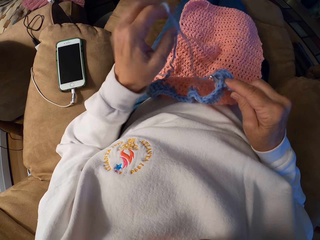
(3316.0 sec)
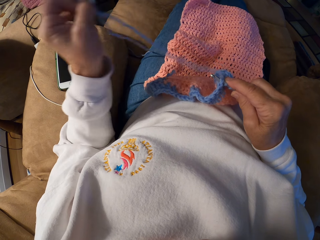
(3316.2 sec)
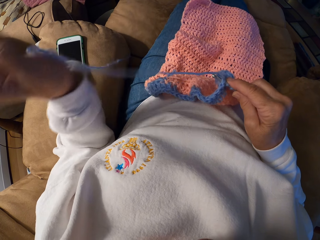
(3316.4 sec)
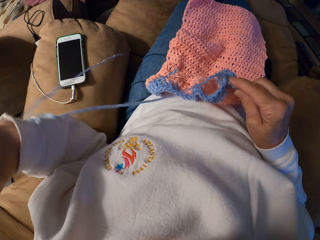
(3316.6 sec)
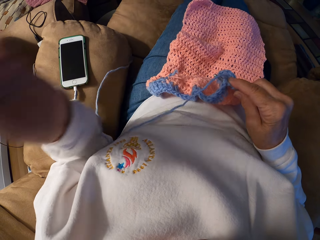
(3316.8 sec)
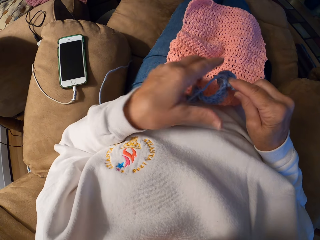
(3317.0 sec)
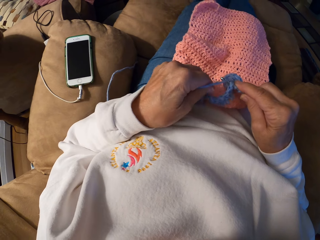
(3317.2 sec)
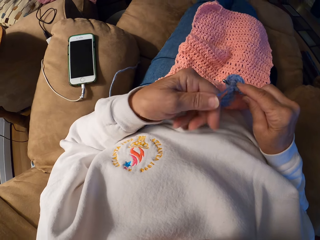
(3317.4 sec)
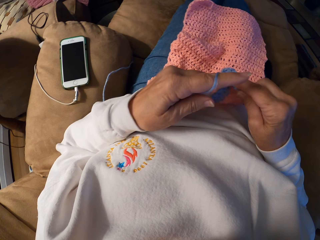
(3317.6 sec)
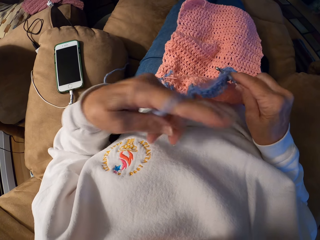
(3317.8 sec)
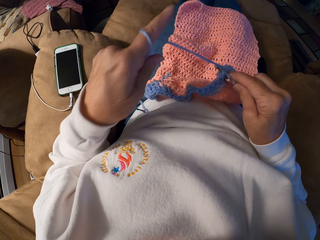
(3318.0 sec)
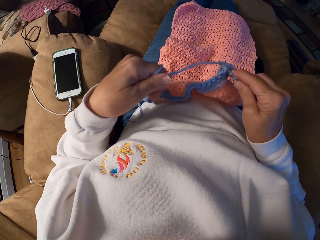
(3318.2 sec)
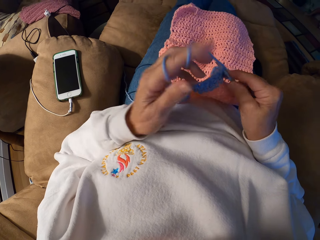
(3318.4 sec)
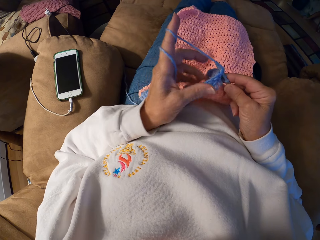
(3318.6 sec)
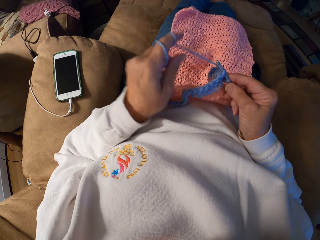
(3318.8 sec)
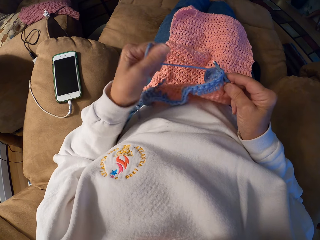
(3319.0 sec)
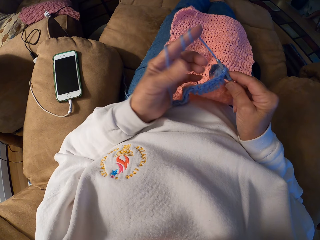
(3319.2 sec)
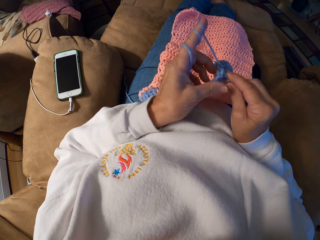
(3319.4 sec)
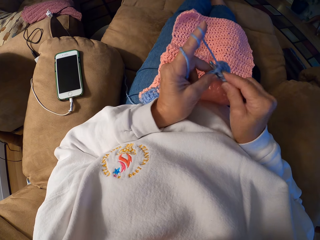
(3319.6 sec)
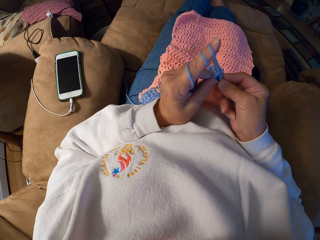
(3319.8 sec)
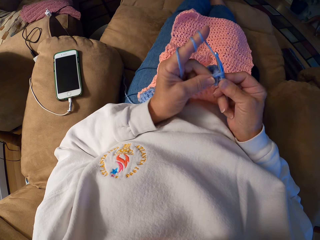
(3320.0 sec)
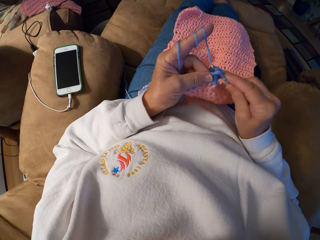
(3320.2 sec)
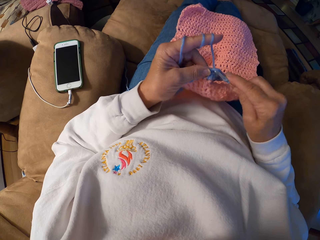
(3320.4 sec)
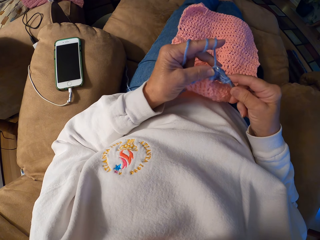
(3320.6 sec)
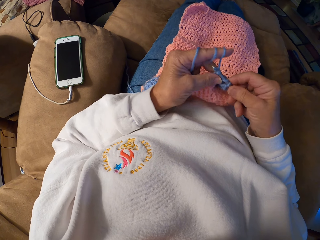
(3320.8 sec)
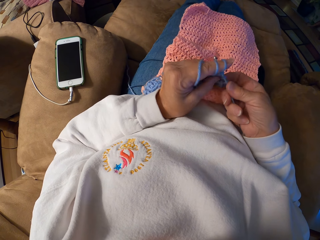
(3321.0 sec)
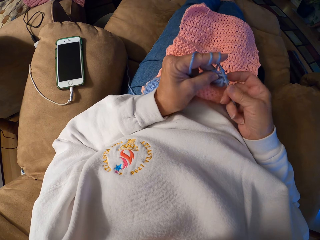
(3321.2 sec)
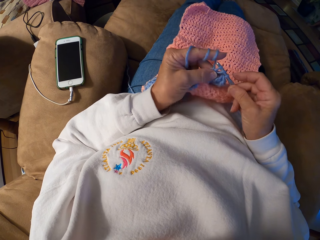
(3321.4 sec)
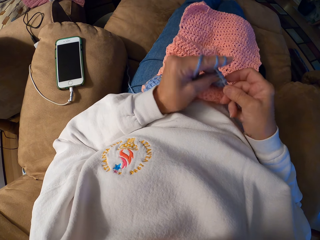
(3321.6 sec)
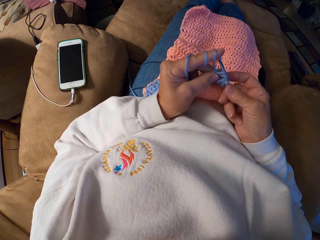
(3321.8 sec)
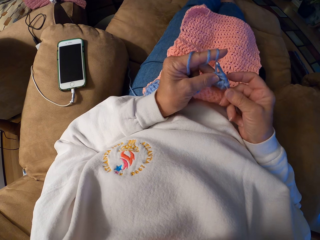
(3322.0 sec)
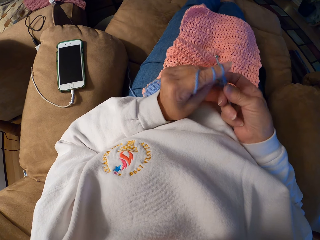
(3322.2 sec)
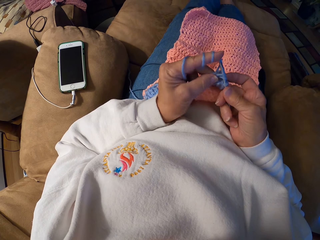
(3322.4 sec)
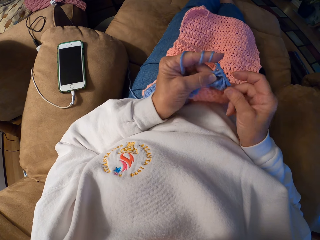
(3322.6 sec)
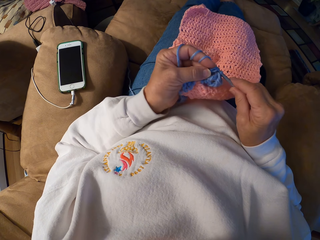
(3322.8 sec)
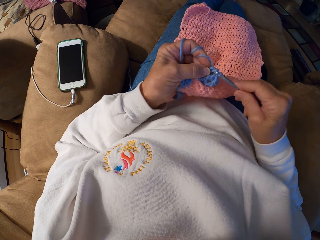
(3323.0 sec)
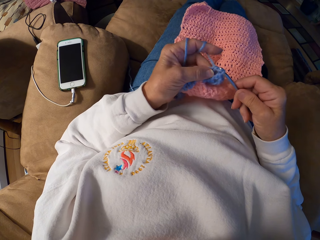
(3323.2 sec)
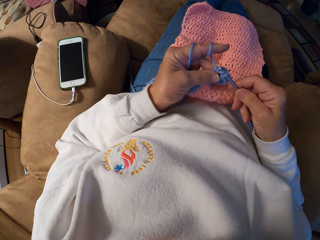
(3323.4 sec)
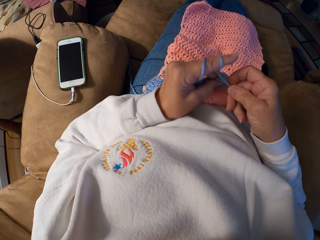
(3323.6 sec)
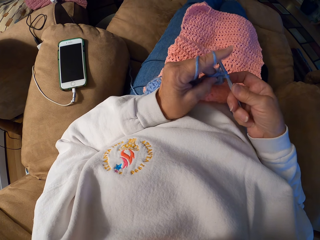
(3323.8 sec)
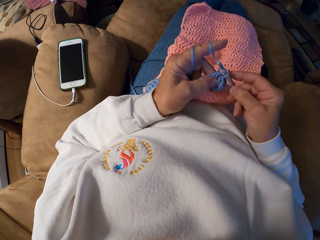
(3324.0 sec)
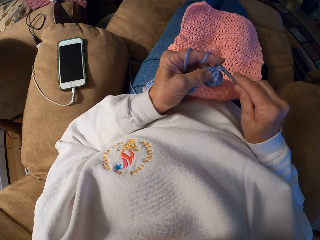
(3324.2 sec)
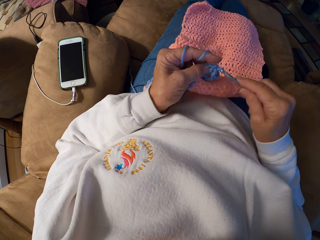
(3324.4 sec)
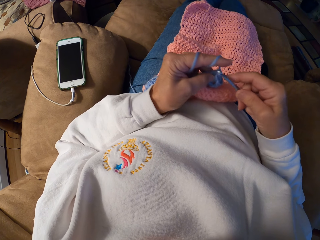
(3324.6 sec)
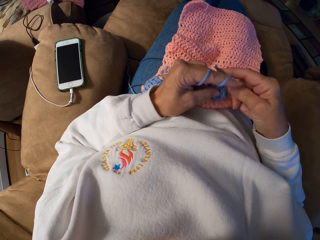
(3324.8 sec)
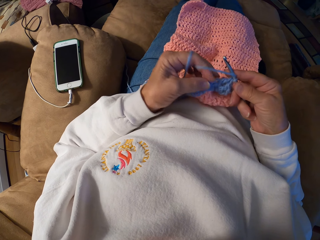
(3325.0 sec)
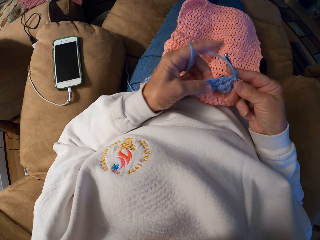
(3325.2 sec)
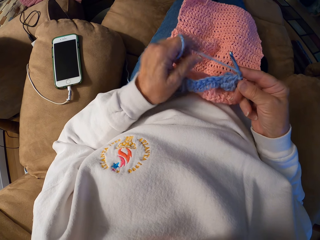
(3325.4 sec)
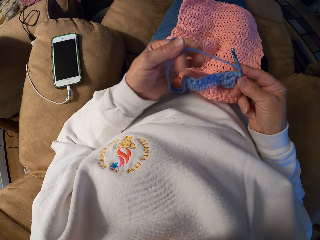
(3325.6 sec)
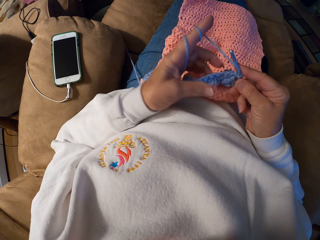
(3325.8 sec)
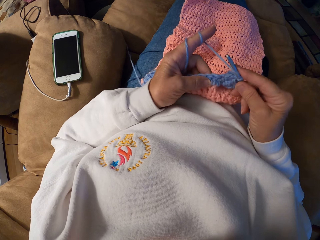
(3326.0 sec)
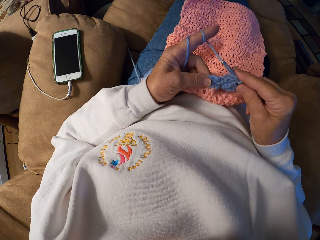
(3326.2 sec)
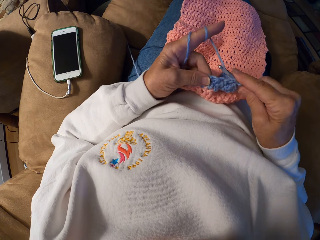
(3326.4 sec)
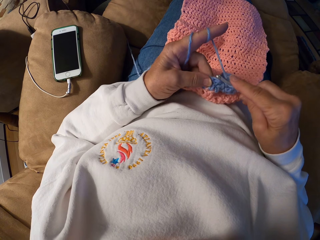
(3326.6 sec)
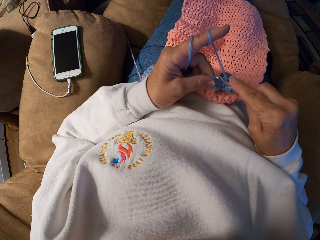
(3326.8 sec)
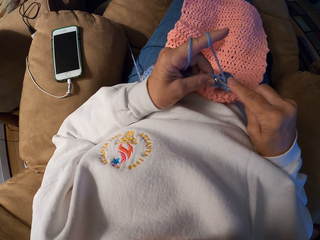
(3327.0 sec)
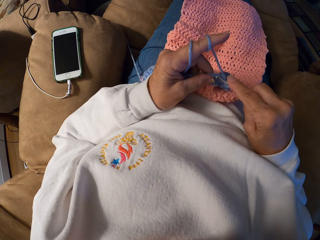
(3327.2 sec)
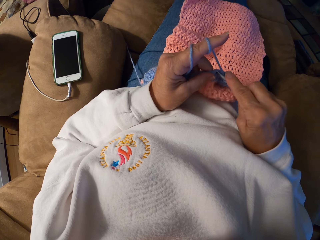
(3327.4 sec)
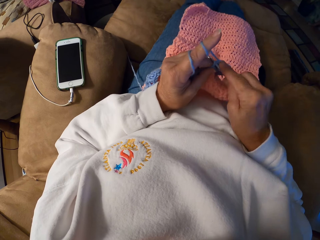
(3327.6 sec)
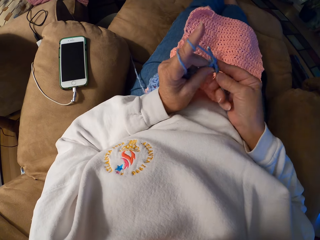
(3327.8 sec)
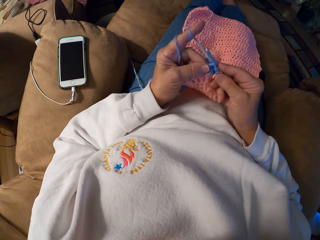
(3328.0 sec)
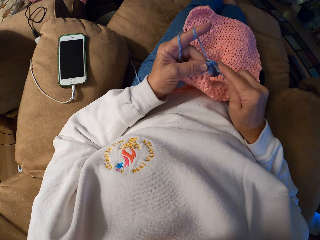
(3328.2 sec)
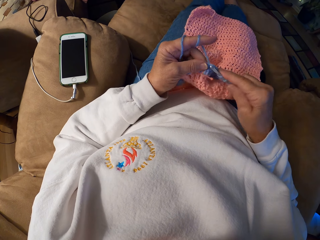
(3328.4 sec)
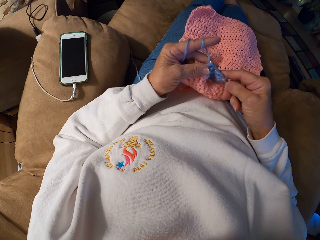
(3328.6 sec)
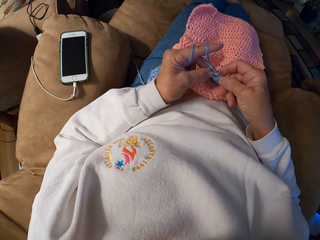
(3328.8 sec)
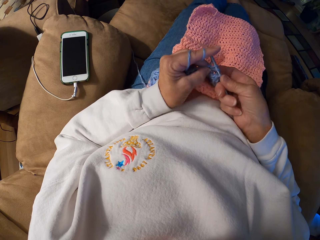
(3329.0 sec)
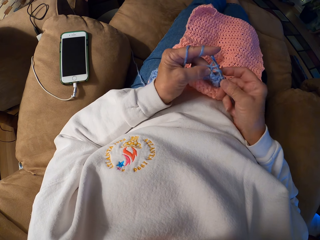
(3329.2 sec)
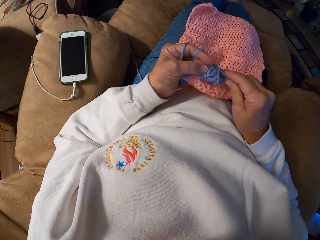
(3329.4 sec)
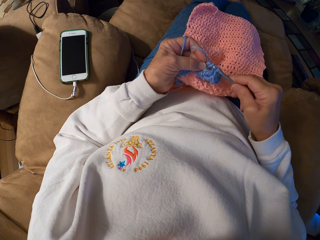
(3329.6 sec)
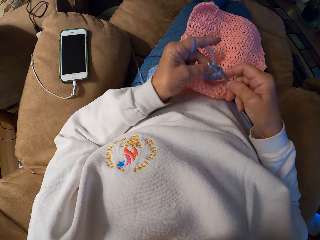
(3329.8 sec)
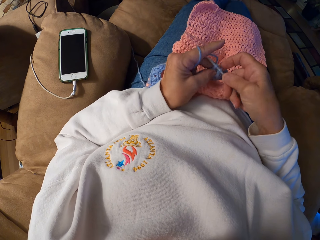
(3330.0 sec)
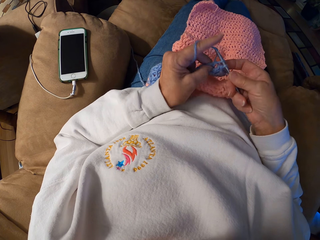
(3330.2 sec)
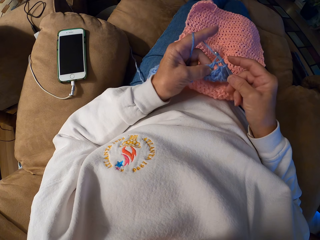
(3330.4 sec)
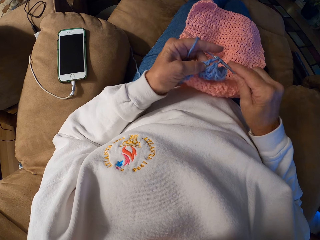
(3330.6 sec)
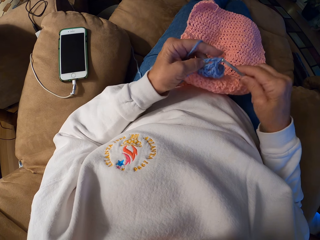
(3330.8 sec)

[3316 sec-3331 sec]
The camera wearer pulls out a thread with a hand. She winds the yarn on her left index finger. She knits a piece of fabric with a knitting needle. She coils a knitting thread to a finger. She knits the piece of fabric with the knitting needle.

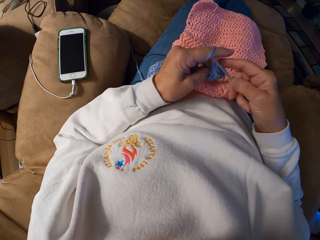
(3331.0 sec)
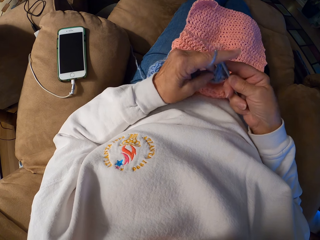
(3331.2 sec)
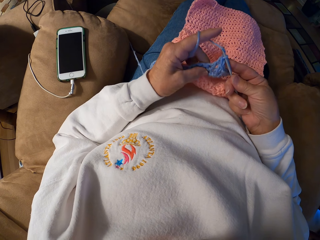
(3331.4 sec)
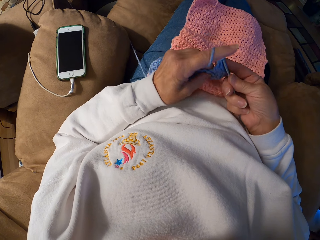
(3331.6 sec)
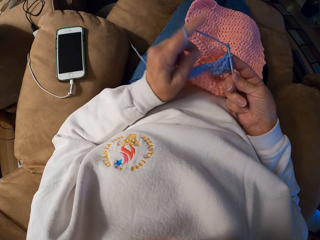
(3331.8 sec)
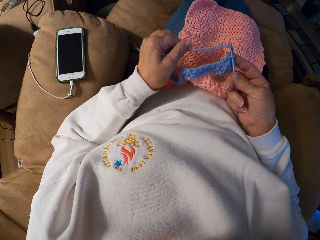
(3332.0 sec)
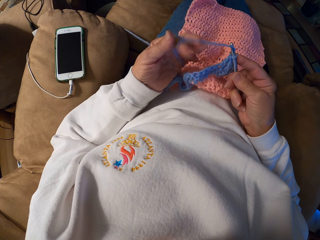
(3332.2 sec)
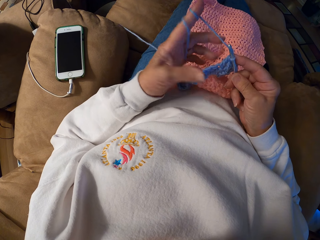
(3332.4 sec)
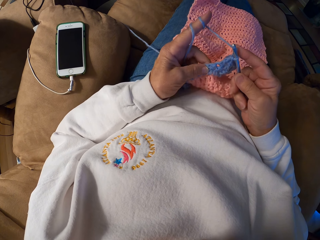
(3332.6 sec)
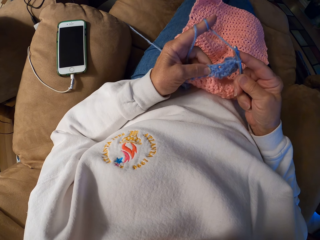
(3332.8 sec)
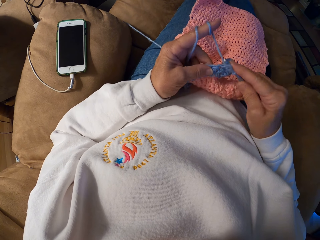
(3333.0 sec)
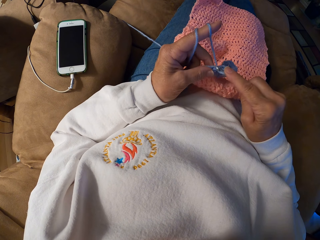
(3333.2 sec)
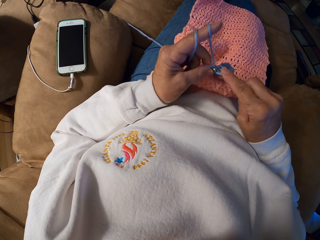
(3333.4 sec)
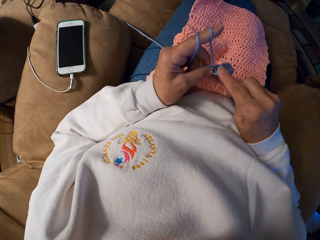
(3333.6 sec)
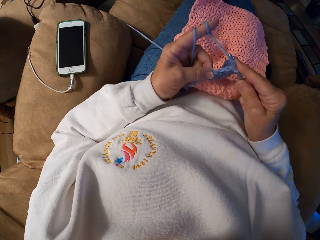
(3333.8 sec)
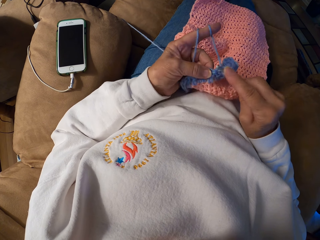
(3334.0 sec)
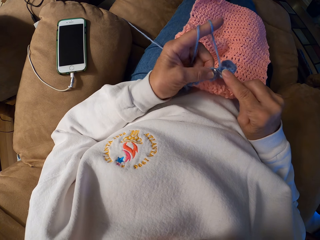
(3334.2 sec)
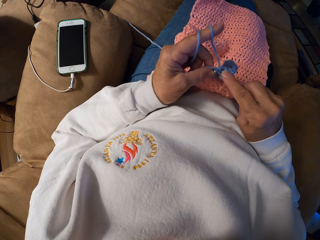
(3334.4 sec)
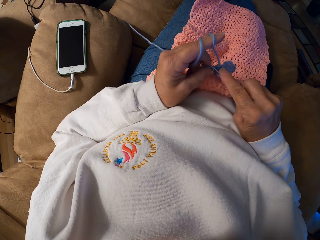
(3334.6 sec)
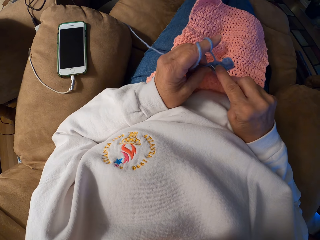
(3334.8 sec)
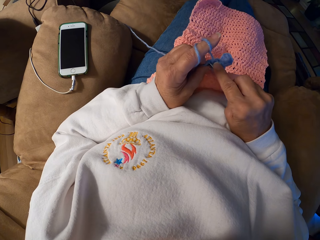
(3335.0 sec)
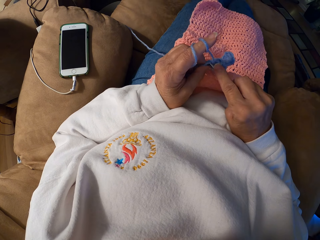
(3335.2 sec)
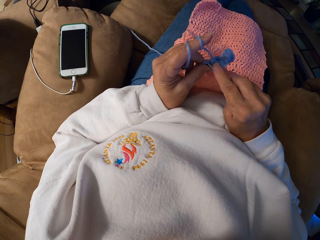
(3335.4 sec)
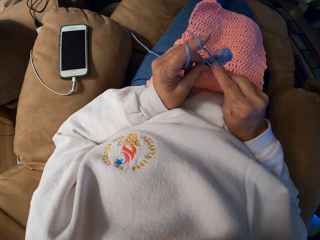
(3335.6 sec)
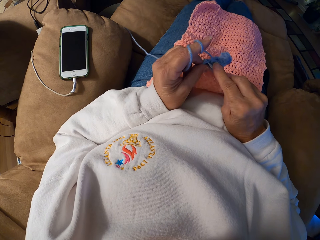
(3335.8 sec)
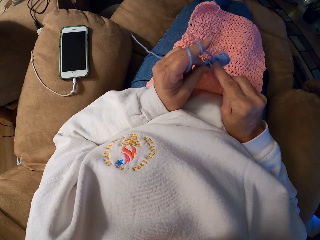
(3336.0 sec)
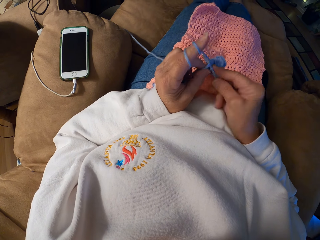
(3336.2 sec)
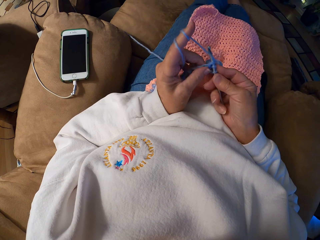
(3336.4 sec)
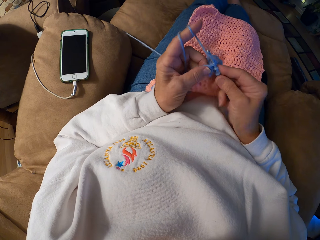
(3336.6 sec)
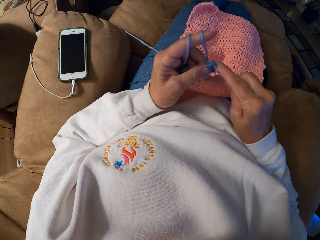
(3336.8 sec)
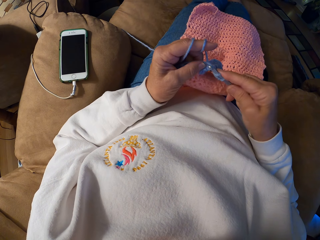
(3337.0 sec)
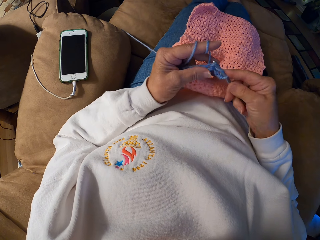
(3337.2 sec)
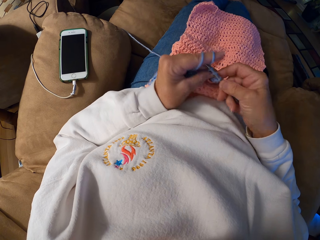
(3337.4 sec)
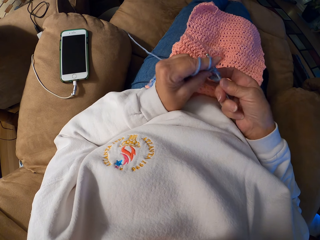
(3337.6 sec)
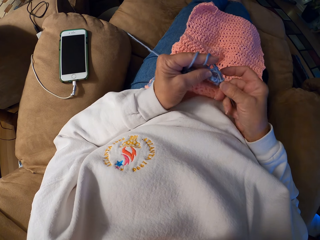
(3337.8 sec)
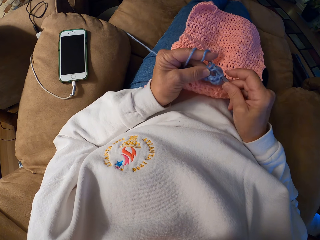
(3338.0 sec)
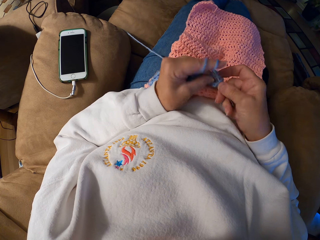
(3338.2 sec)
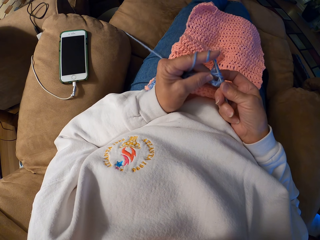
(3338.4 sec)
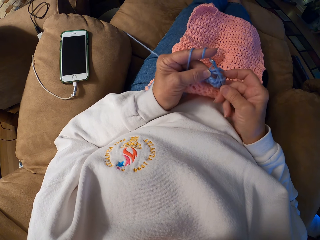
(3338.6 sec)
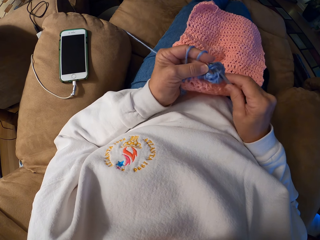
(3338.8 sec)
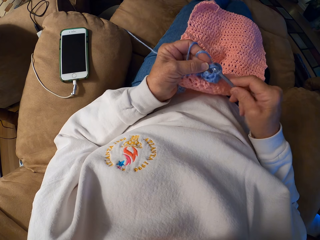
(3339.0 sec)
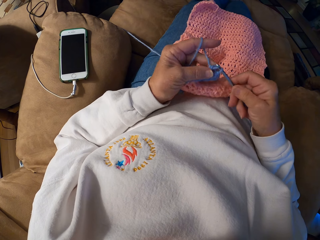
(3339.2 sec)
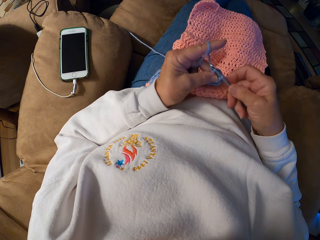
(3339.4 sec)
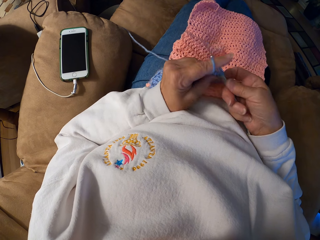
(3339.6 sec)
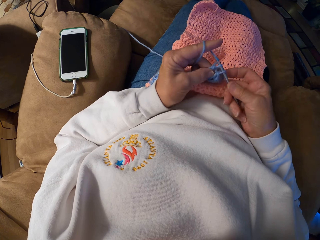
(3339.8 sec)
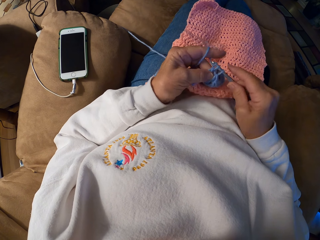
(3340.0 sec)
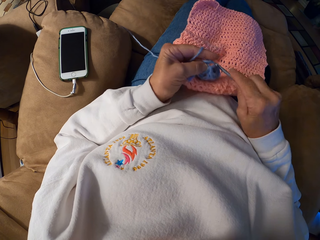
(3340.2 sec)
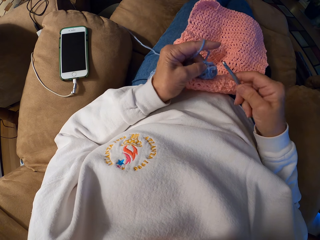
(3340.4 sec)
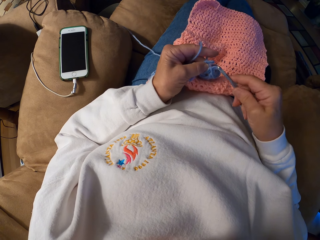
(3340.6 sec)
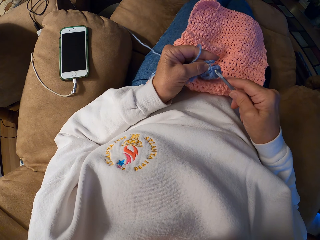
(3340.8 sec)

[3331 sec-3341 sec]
The camera wearer coils a knitting thread to a finger. They knit a piece of fabric with a knitting needle.
